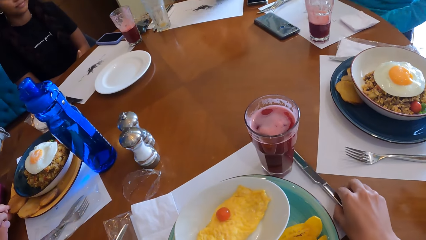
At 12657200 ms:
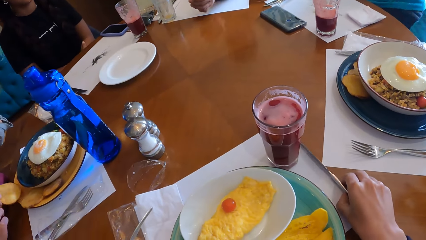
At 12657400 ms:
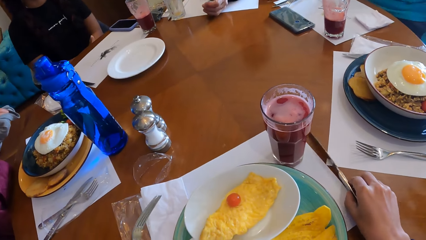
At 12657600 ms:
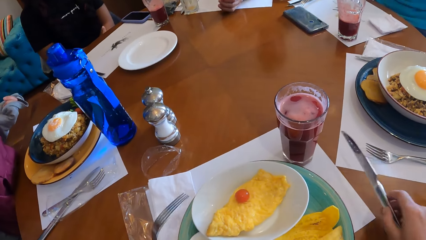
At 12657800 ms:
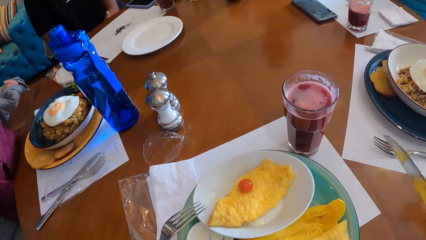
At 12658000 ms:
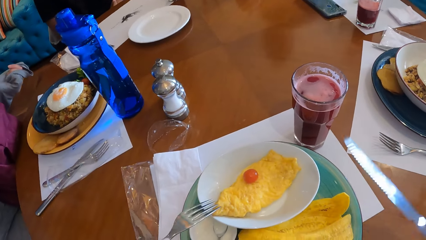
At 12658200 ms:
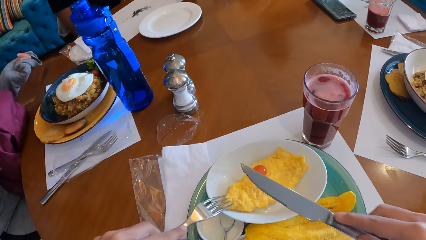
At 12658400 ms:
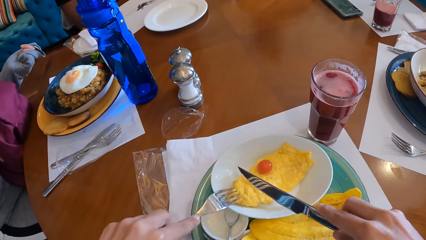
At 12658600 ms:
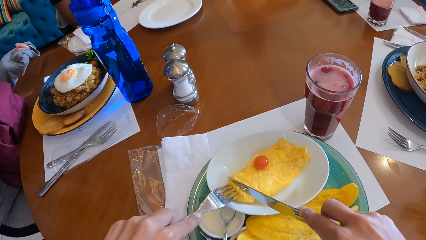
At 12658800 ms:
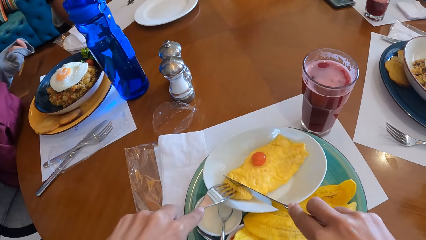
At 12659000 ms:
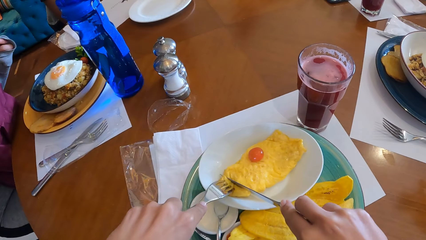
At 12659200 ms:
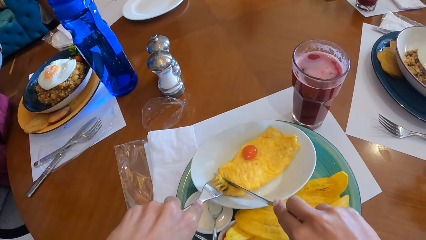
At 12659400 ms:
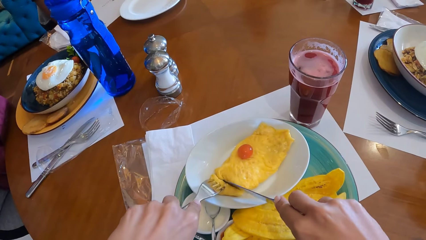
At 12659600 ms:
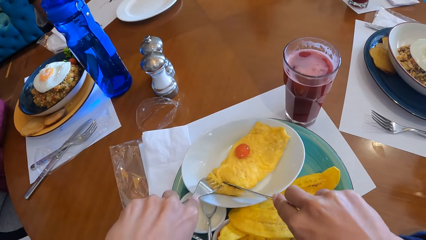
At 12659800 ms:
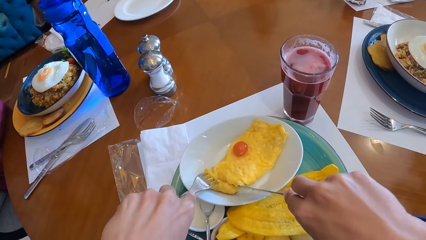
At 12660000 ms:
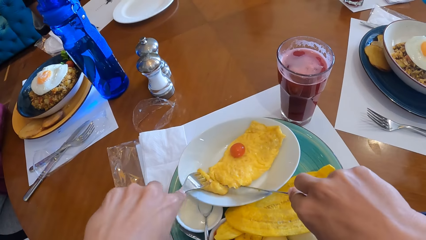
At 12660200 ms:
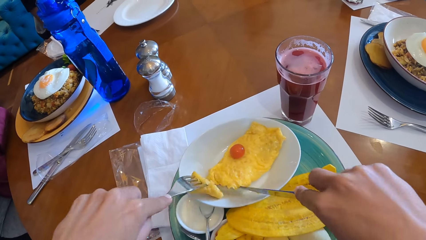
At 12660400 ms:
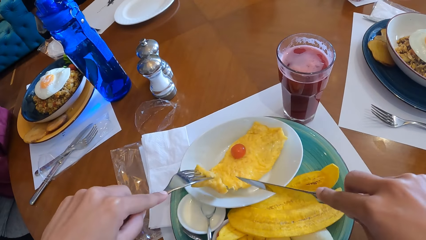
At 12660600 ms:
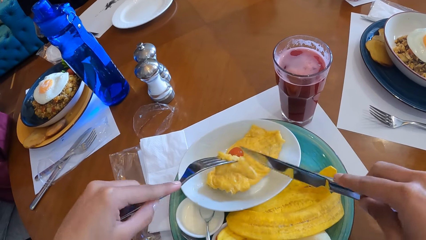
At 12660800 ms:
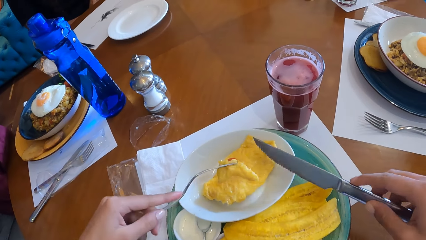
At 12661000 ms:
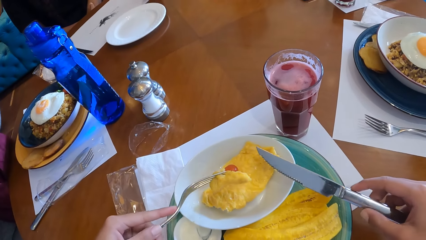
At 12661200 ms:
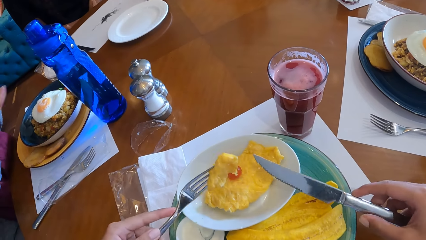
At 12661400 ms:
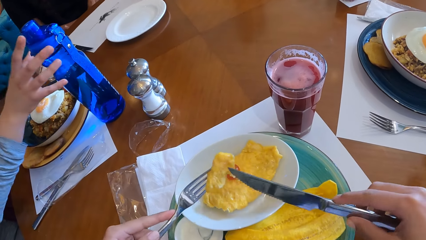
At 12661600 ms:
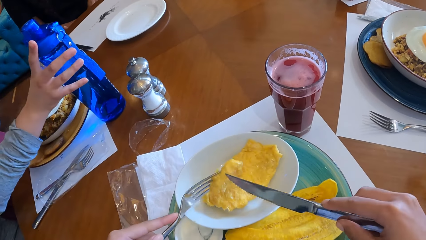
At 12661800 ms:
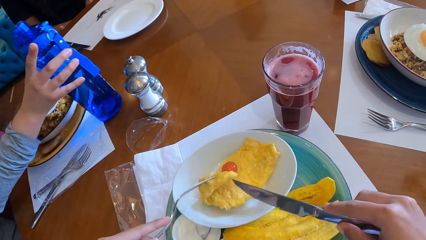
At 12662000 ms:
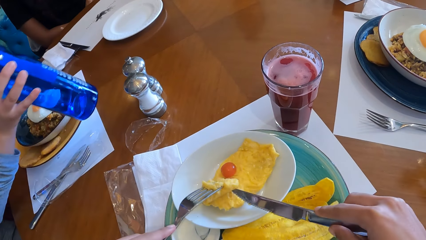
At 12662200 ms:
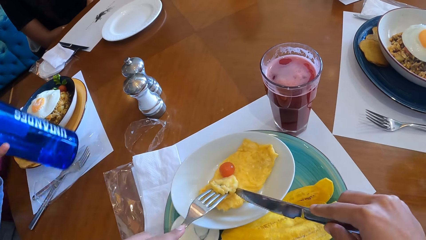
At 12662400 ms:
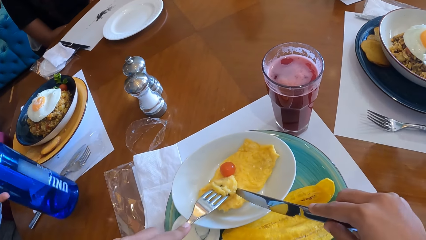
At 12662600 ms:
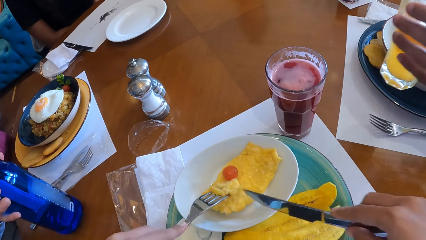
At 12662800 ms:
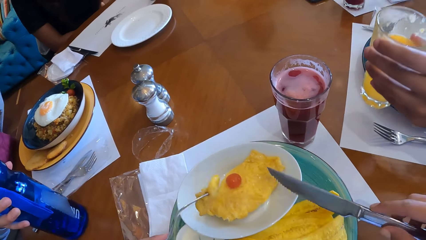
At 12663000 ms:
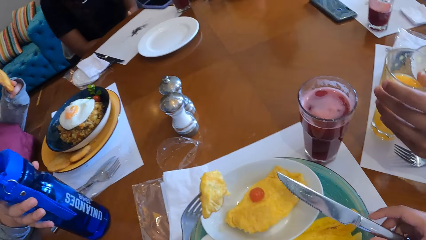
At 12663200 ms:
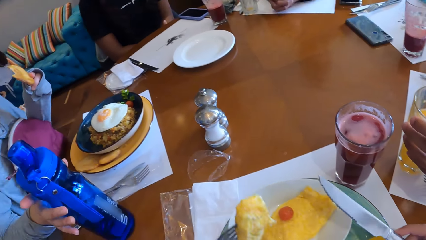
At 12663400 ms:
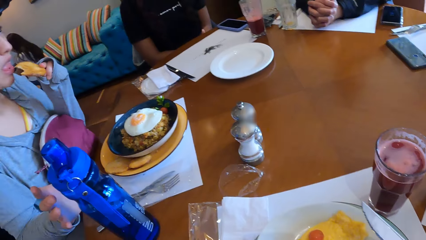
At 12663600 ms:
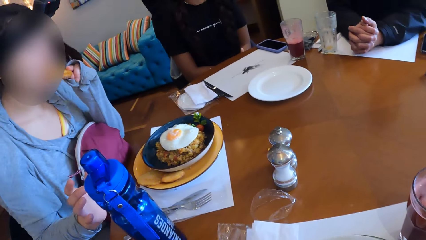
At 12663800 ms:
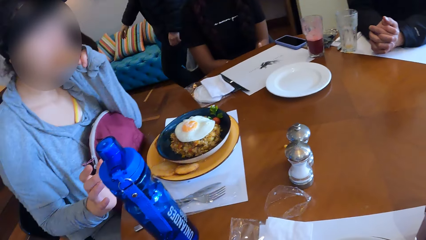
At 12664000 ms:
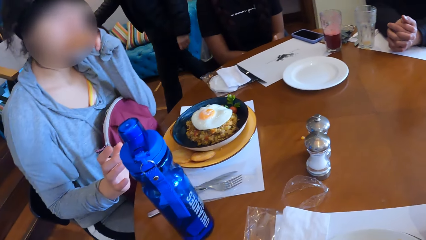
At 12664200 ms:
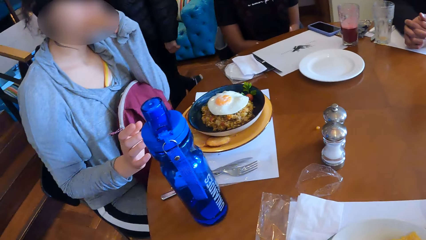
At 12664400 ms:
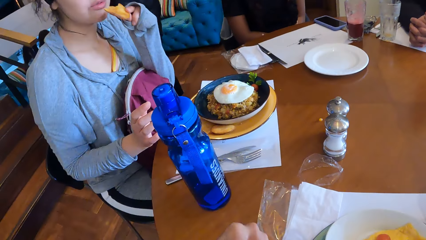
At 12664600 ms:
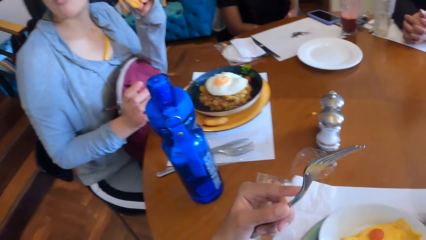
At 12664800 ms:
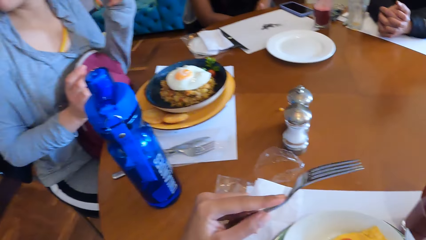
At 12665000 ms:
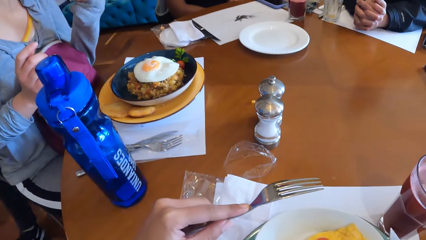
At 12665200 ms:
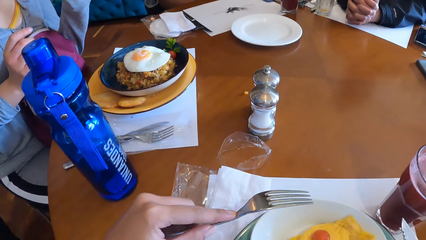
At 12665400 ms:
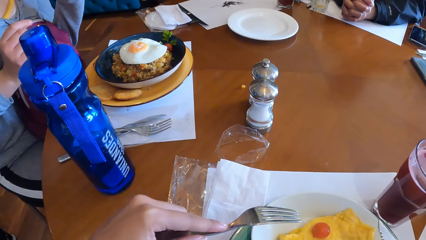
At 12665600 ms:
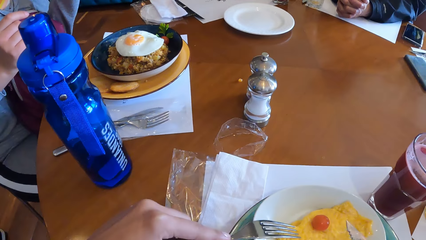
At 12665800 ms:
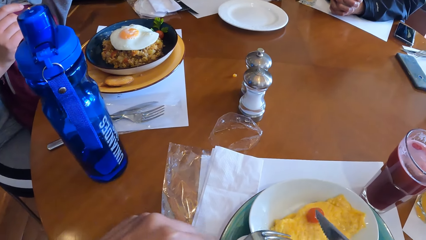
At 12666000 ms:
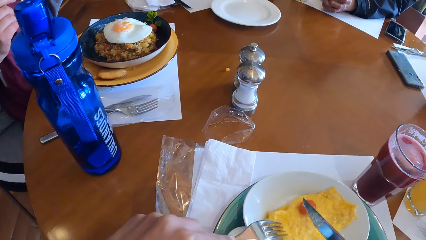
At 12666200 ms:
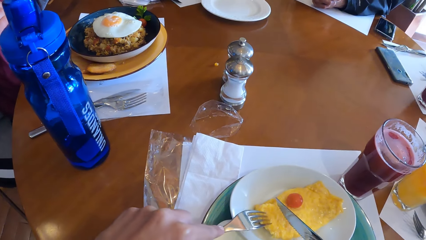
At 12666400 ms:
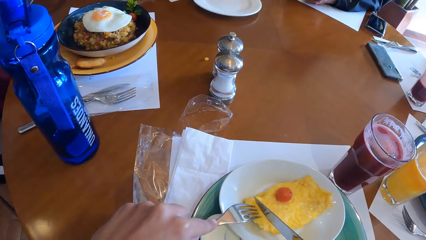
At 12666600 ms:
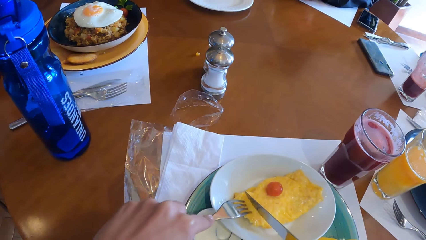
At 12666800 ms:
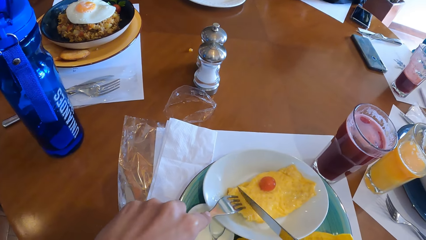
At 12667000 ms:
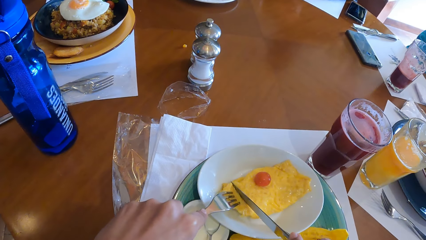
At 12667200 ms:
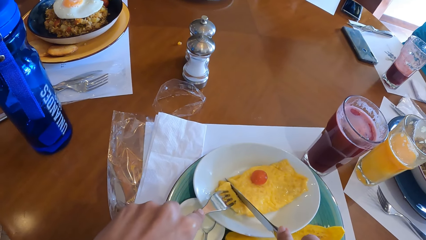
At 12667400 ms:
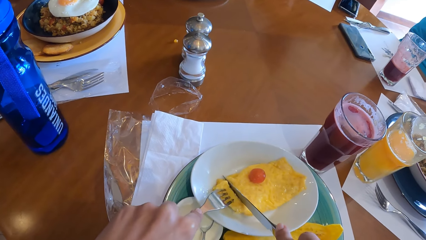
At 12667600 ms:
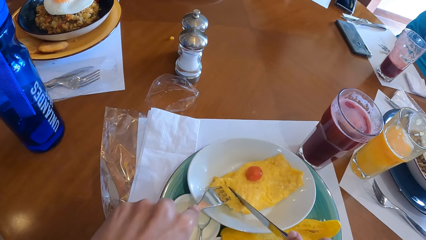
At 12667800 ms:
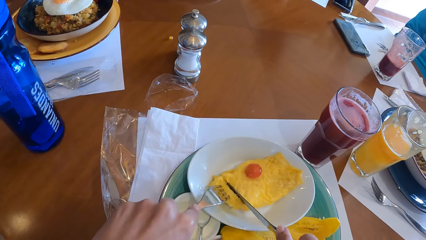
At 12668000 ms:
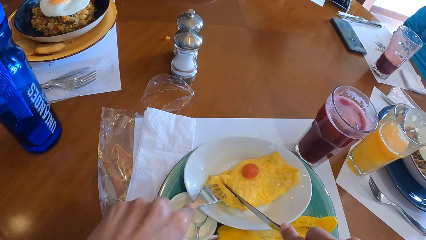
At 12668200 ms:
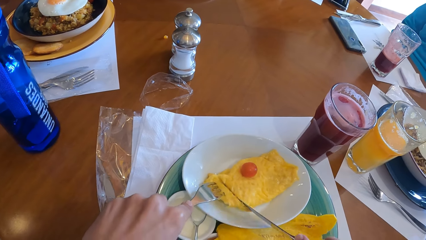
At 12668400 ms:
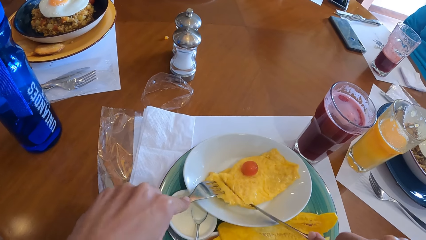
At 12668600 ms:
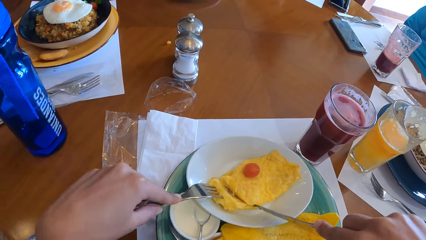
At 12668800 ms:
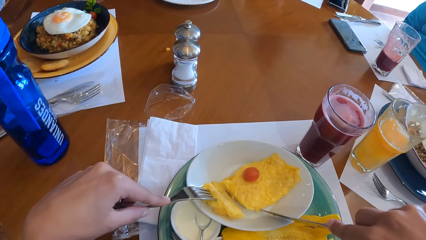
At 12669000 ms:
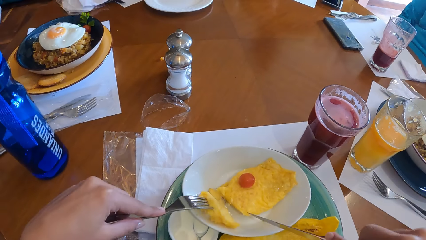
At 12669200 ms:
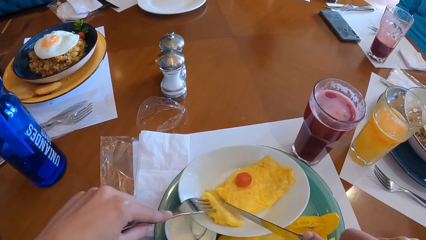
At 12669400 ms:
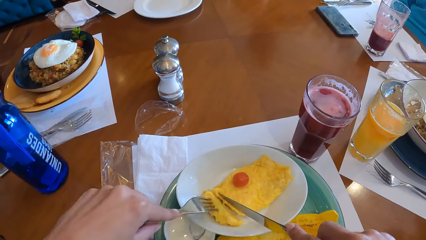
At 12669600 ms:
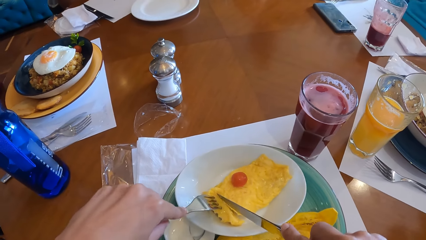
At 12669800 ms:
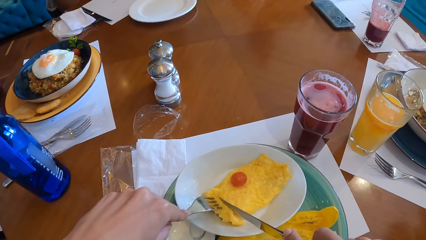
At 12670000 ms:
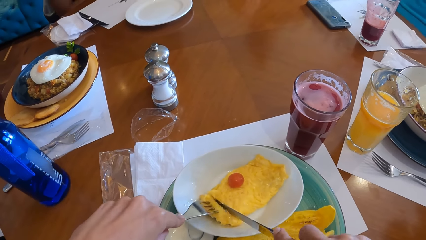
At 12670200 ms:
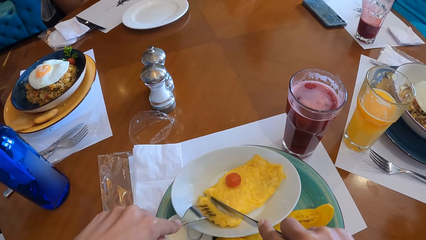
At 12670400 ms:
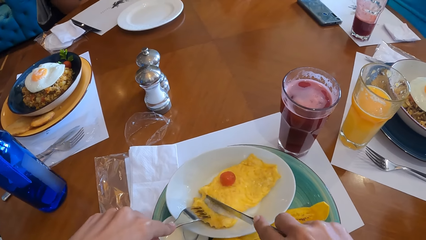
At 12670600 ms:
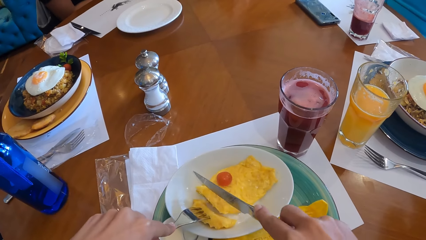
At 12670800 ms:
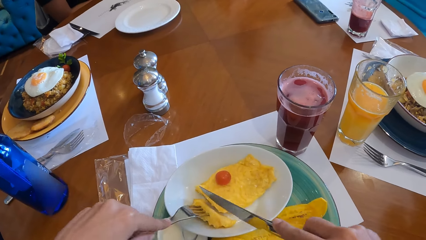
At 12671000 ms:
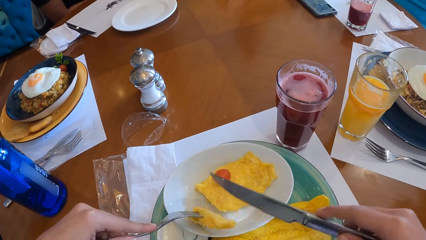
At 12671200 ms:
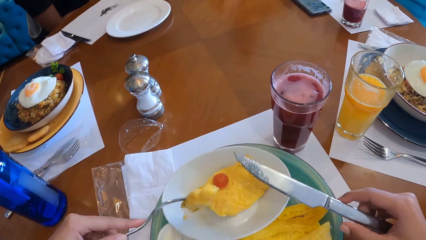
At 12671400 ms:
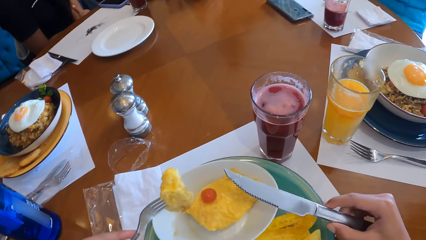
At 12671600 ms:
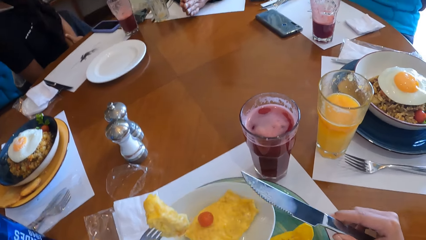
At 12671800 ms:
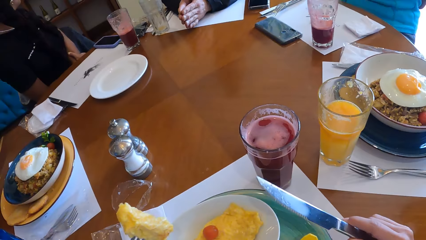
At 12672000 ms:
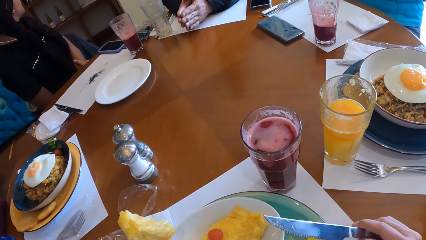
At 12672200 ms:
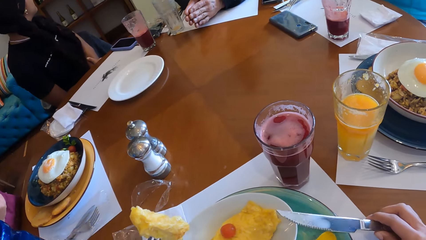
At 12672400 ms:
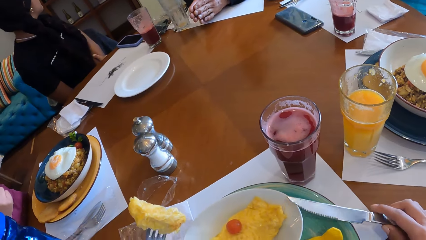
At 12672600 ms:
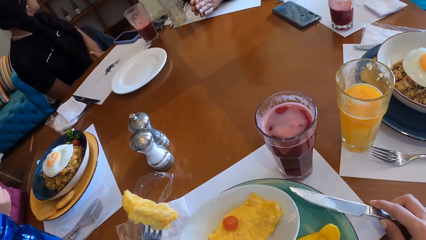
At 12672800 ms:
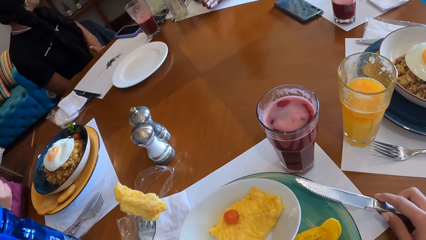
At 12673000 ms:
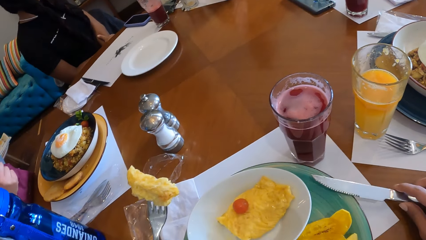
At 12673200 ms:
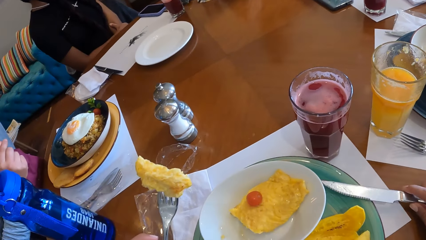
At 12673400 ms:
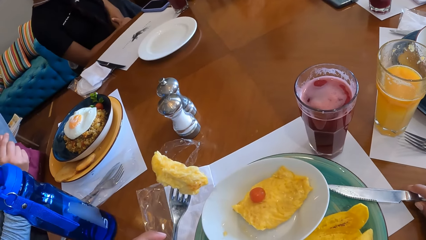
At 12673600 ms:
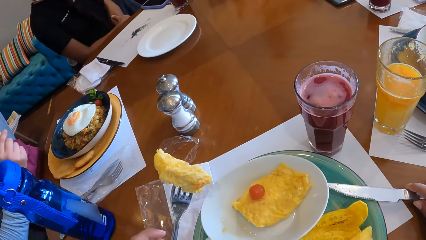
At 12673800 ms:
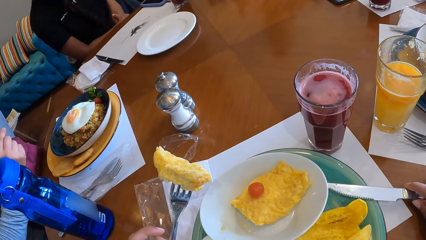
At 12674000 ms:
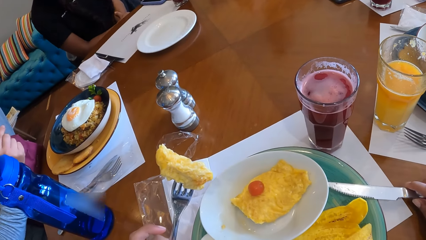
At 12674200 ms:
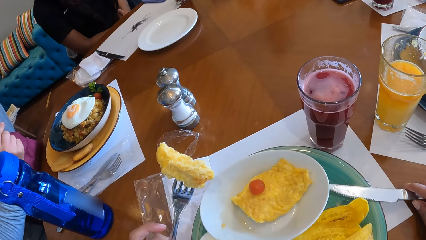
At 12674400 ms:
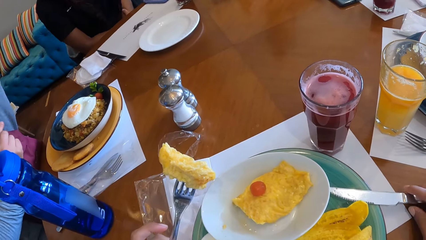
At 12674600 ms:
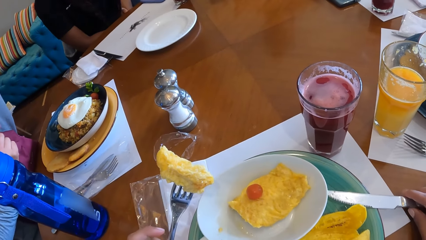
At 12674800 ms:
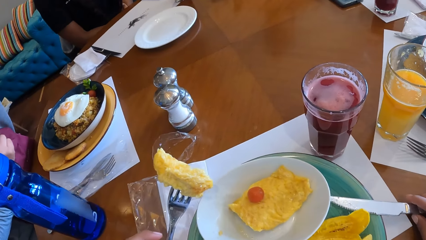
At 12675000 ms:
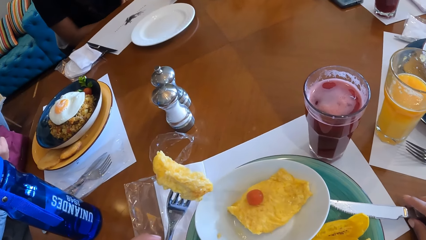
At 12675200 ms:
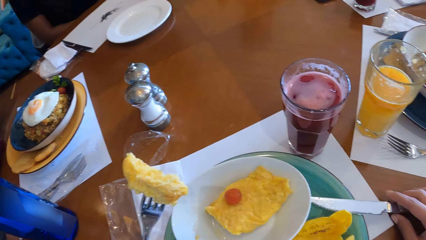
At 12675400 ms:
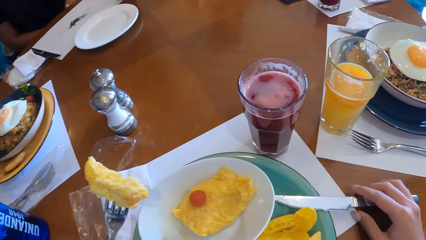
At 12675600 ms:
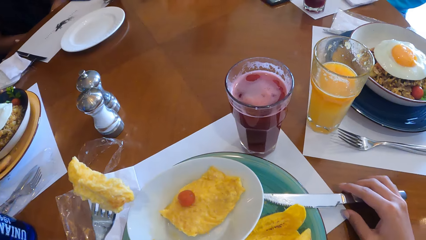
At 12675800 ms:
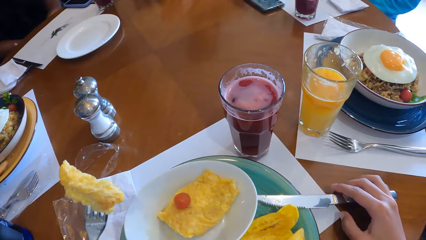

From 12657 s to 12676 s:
The camera wearer picks up a fork. She picks up a knife from the tray at the table with her right hand. The woman picks up a waffle from the plate on the table with her right hand. The camera wearer cuts an egg on the plate at the table with the fork in her left hand and the knife in her right hand. She carries food. The woman picks up the bottle at the table with her right hand. The man drops the glass of juice on the tray at the table with his left hand. The woman drops the bottle at the table with her right hand. The camera wearer eats food. The woman eats the waffle in her left hand. The camera wearer cuts the egg on the plate at the table with the fork in her left hand and the knife in her right hand. She holds the fork.
